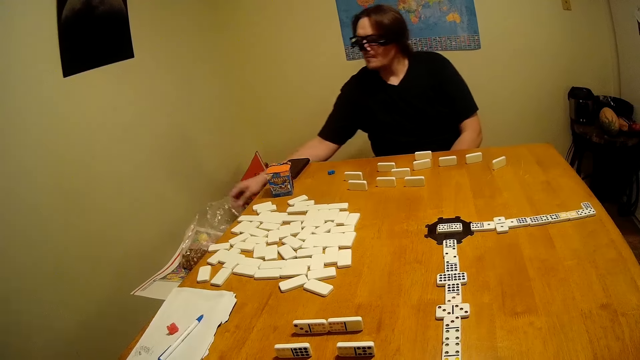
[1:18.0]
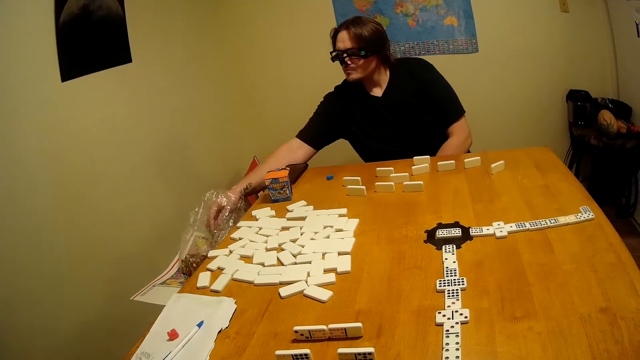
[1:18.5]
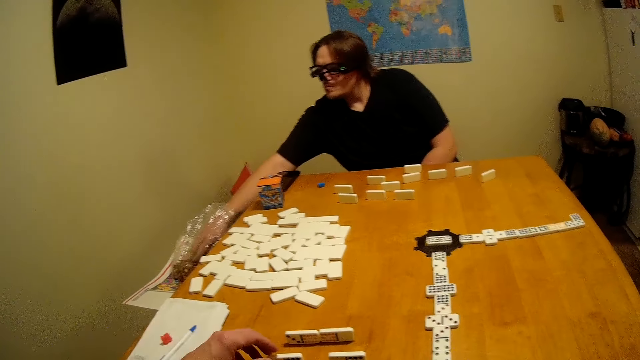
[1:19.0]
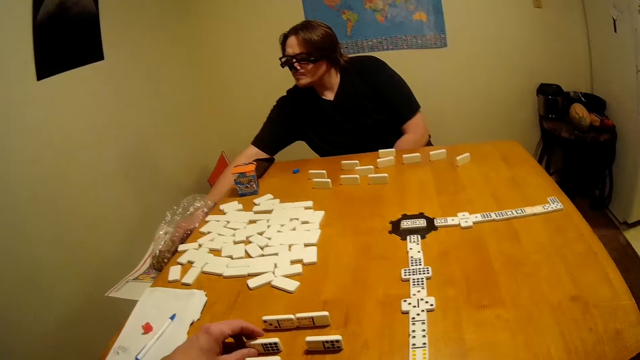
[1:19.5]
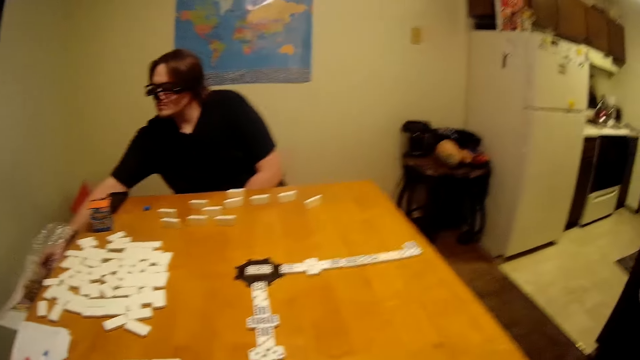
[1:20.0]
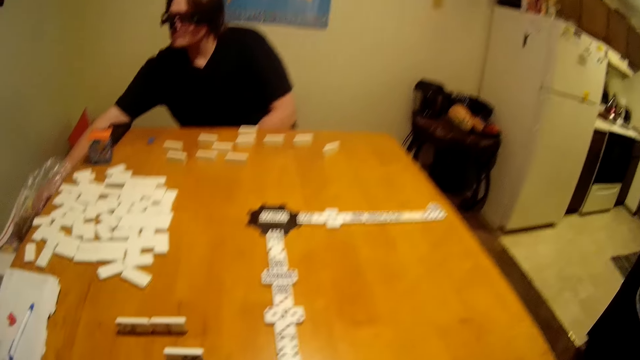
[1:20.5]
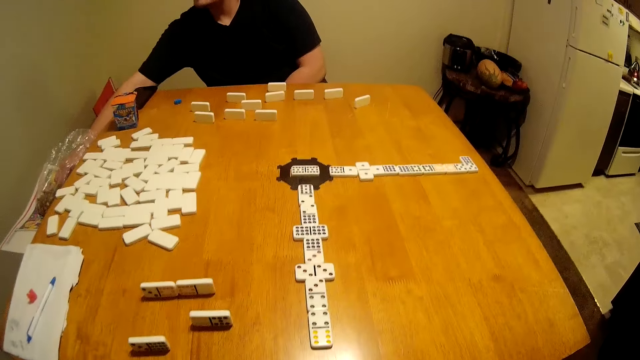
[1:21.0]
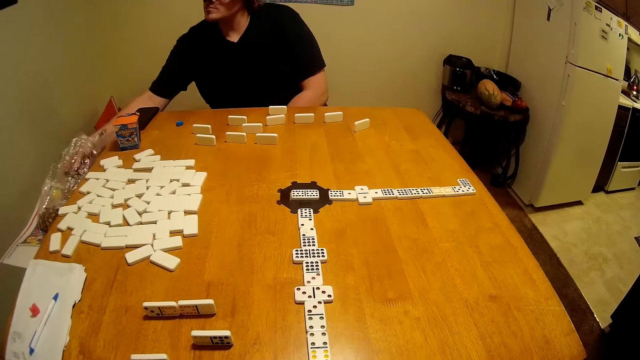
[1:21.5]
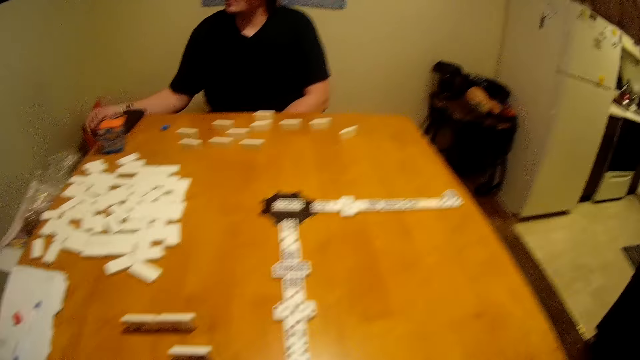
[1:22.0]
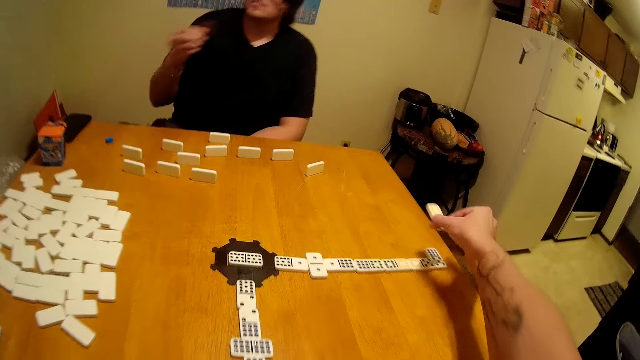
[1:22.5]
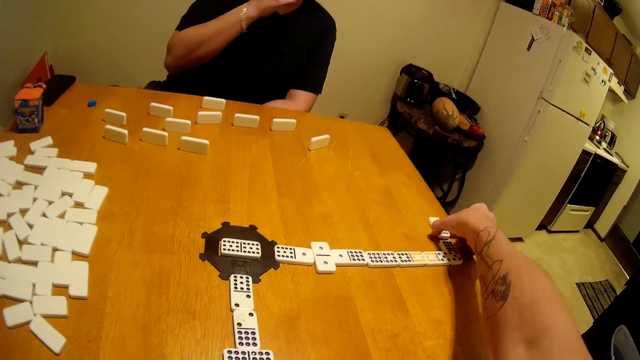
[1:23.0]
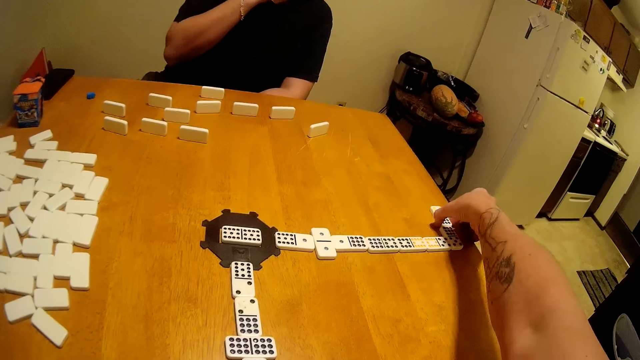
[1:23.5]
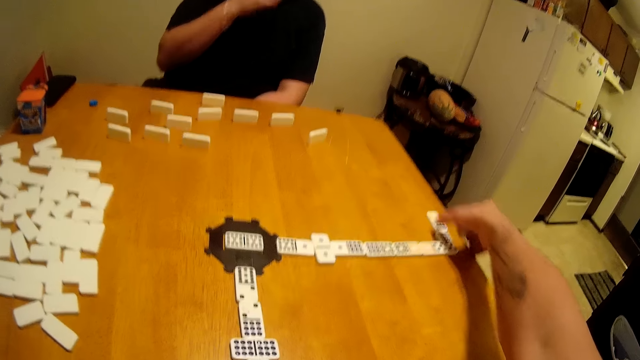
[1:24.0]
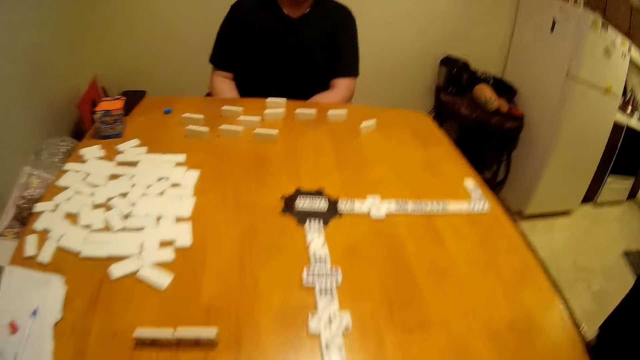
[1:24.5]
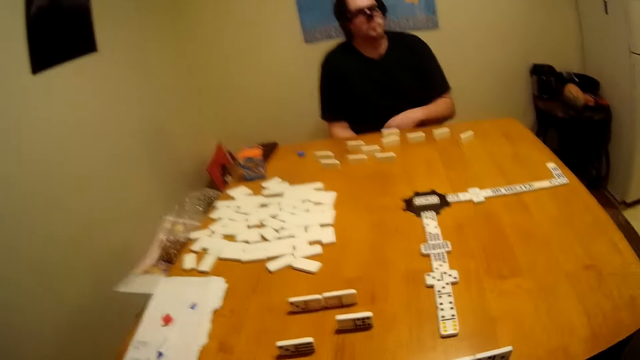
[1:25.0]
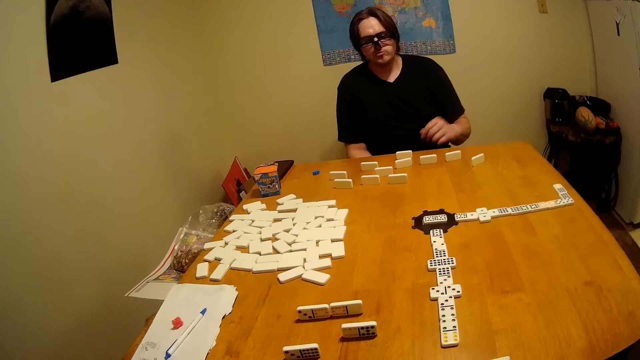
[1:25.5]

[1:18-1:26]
A person takes more bites. The camera wearer moves a domino. They play a puzzle game. The person eats the bite, puts a hand on the lap, and raises a hand.

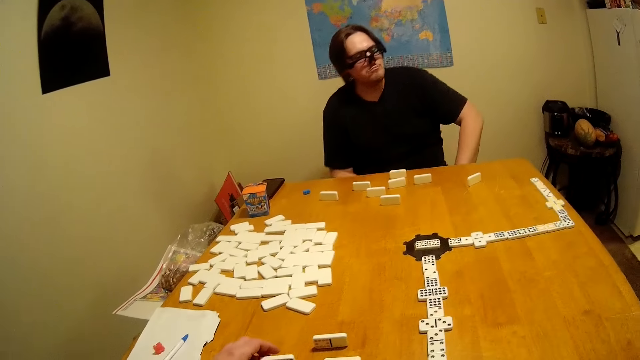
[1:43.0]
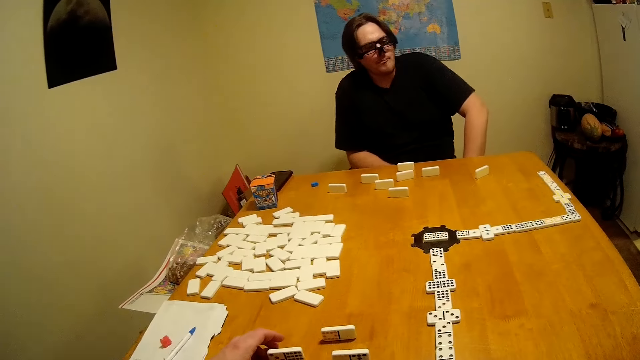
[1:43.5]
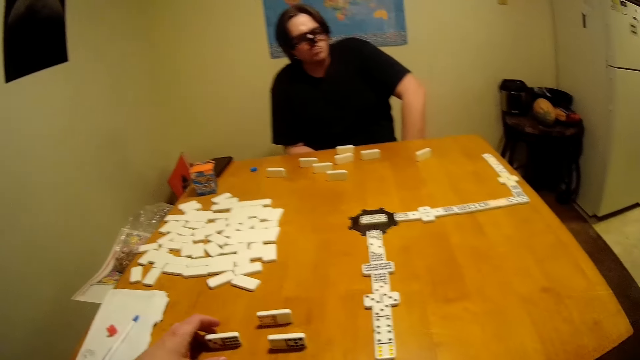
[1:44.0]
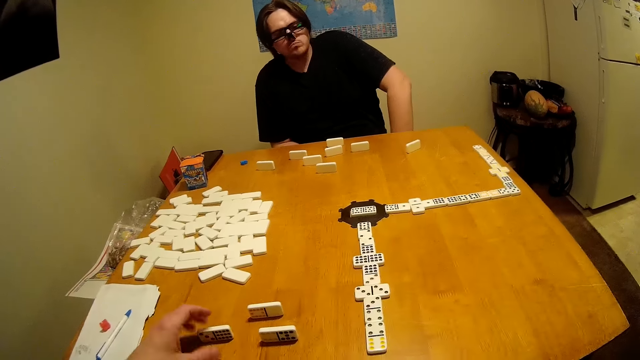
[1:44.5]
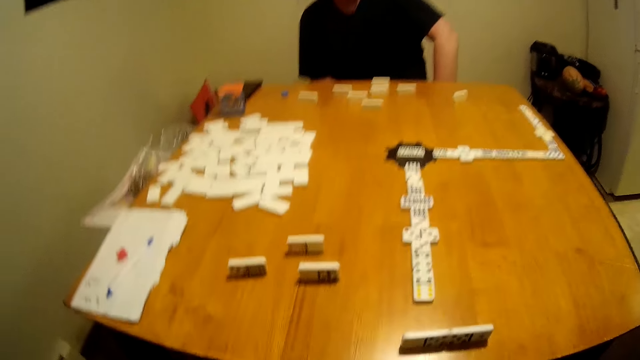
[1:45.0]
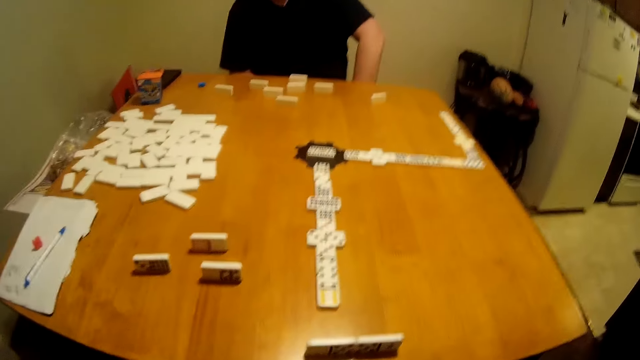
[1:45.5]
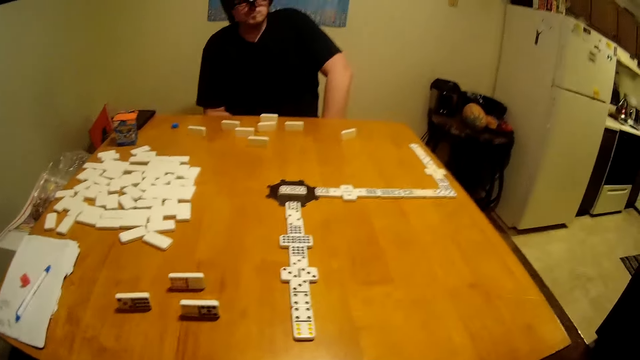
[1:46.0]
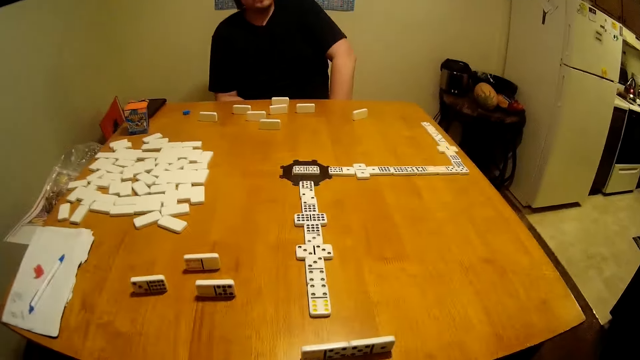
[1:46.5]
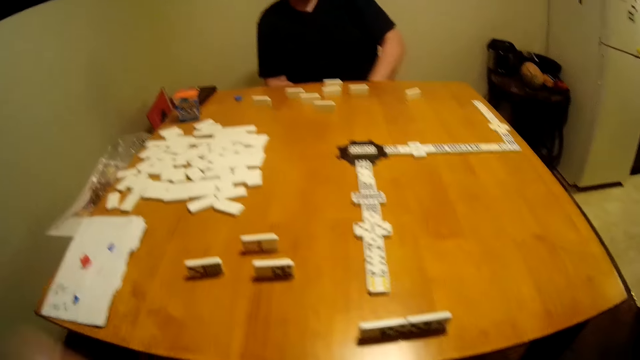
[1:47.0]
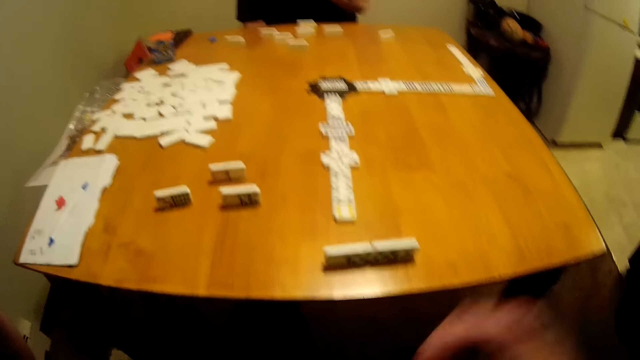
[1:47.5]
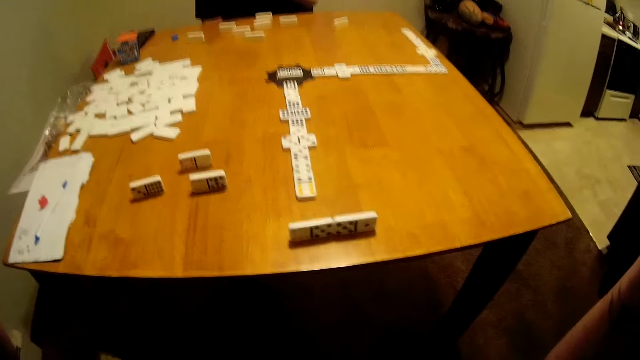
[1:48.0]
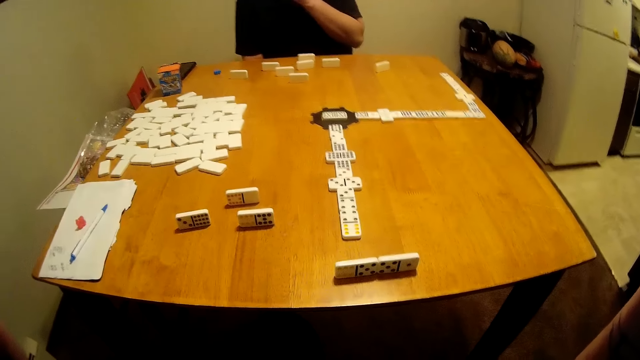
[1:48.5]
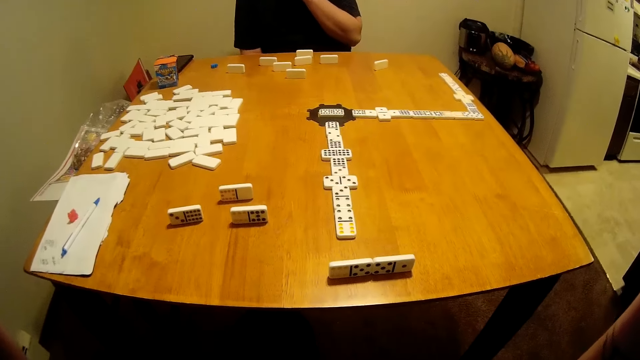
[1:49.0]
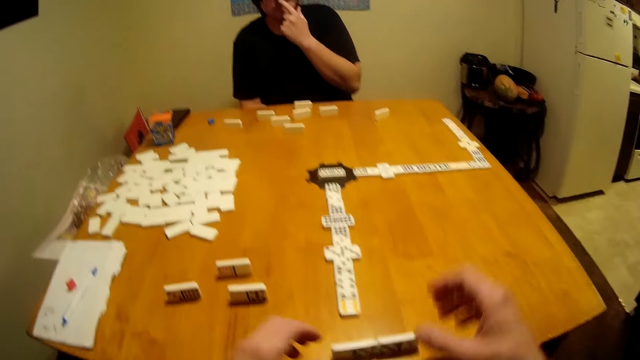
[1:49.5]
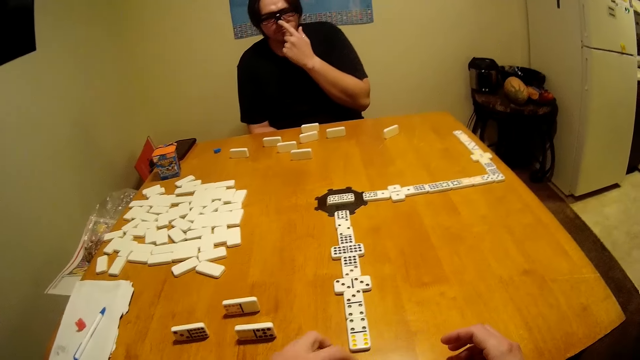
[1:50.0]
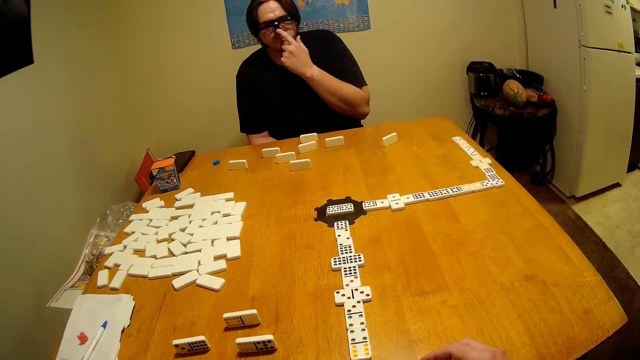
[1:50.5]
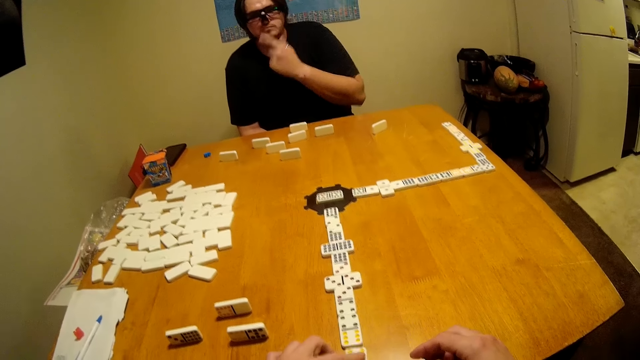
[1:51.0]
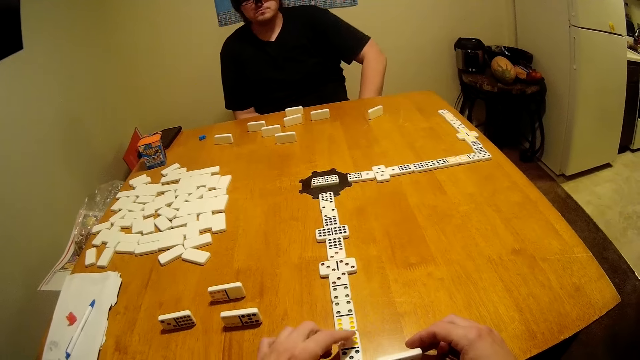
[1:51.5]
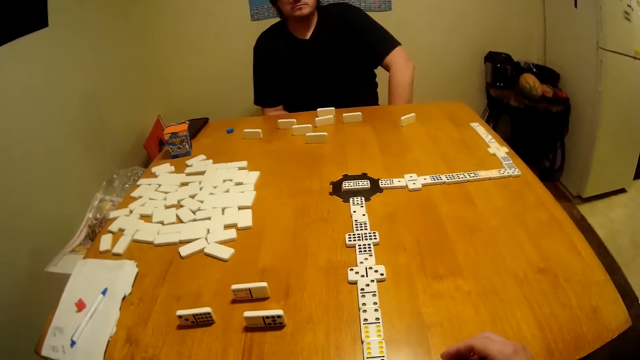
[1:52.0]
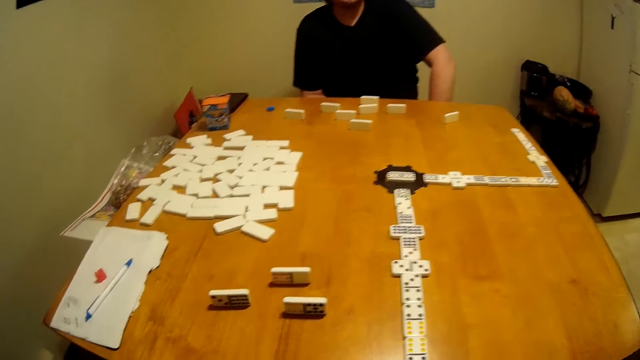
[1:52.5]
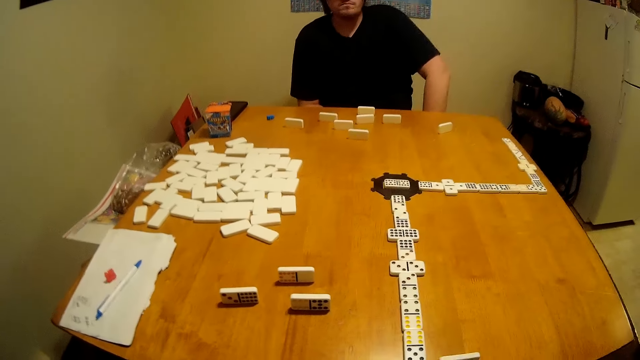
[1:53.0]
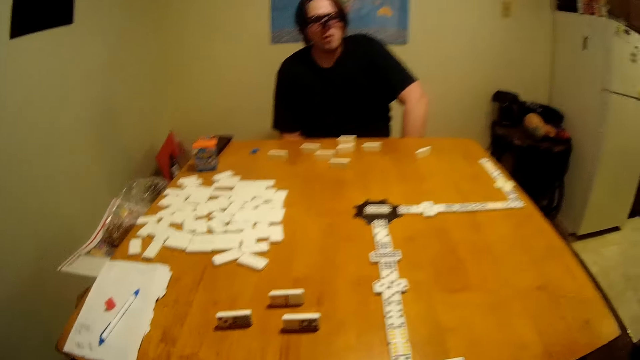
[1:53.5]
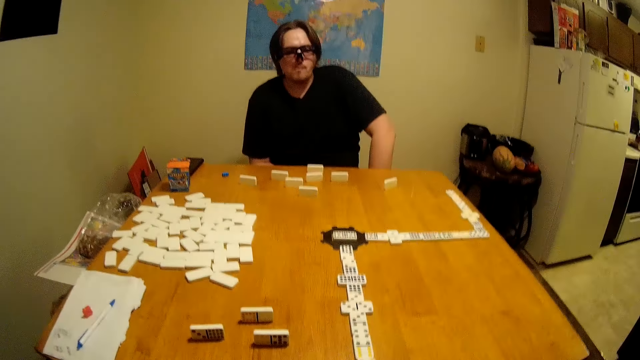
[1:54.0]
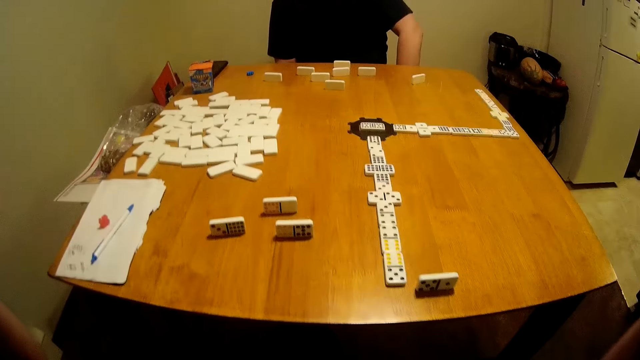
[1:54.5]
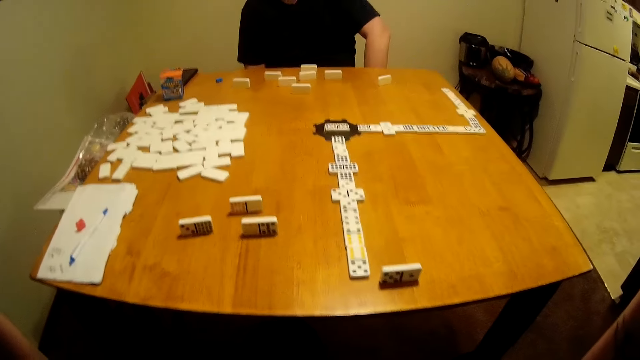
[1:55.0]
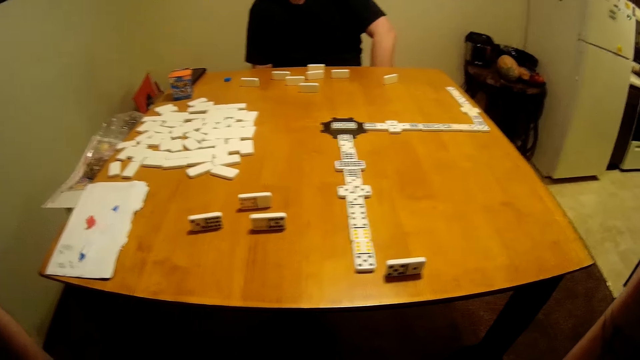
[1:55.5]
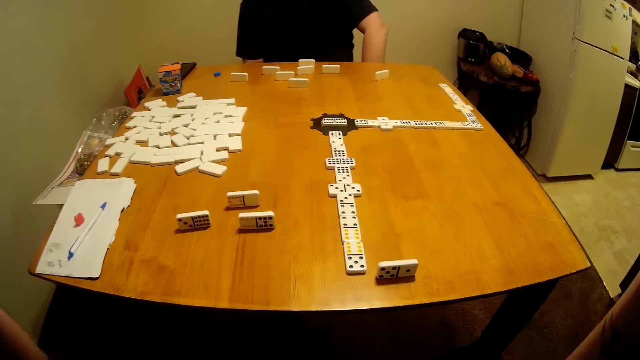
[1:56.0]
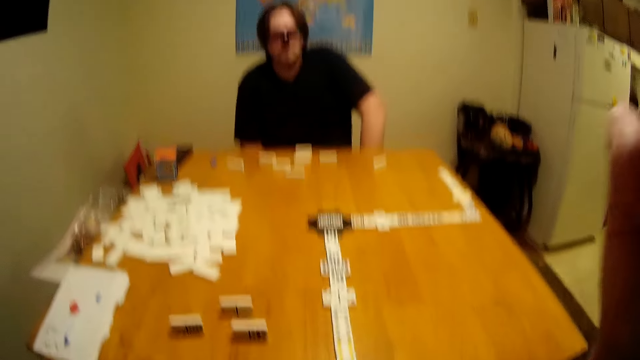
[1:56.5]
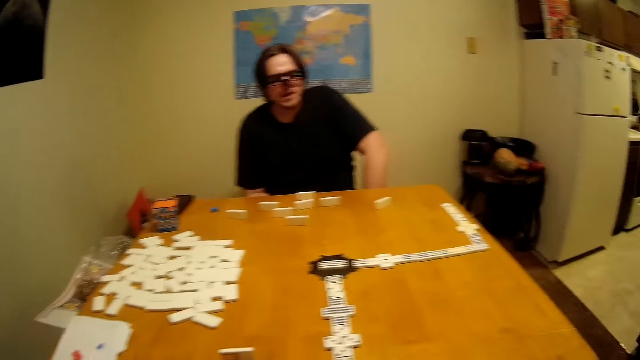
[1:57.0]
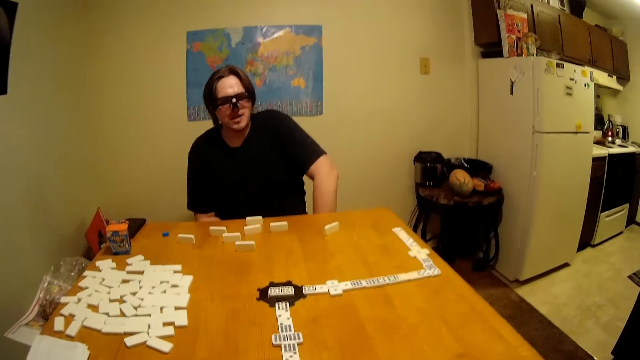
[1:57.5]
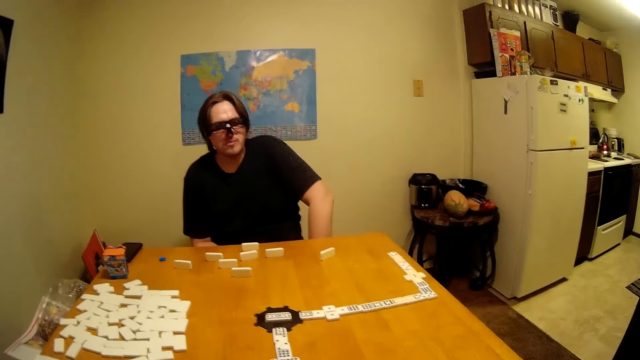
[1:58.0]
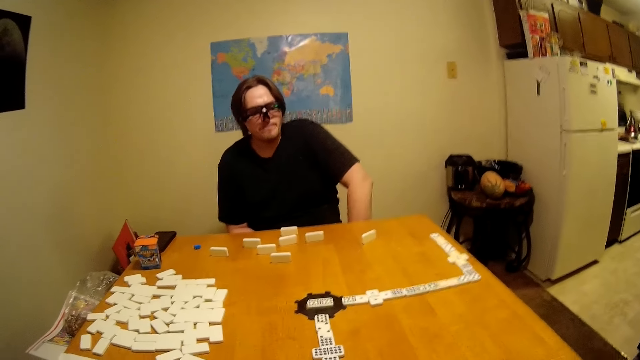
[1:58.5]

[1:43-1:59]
A person exclaims. The camera wearer looks around. The person puts a hand on the lap. The camera wearer touches a dice piece, removes the hand from the dice piece, and looks around. The person raises a hand. The camera wearer adjusts the head camera and lowers the hand. They move a domino. The person touches the nose and removes the hand from the nose. The camera wearer adjusts the head camera. They look around, move their hands, and lower a hand. The person speaks. The camera wearer looks around.
